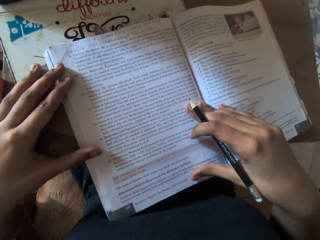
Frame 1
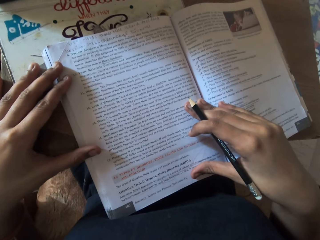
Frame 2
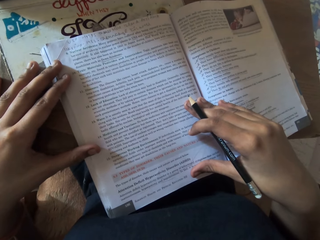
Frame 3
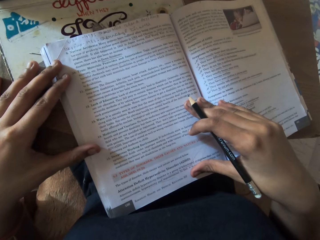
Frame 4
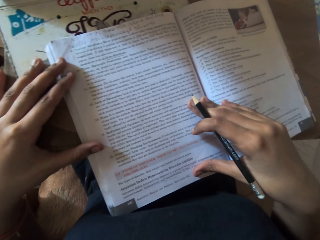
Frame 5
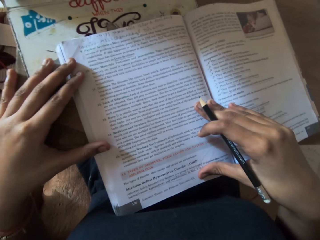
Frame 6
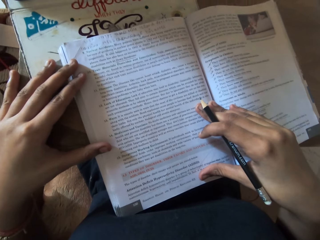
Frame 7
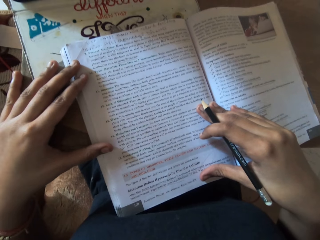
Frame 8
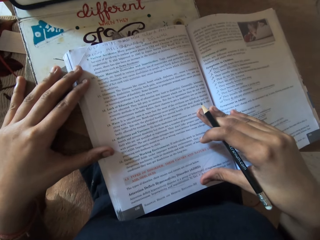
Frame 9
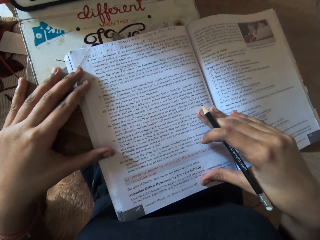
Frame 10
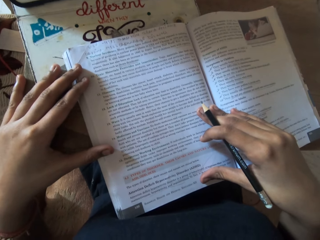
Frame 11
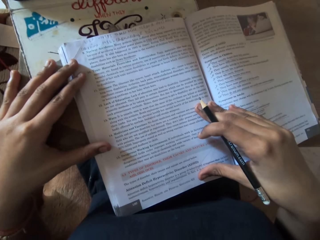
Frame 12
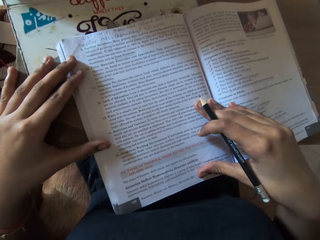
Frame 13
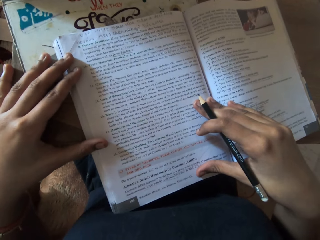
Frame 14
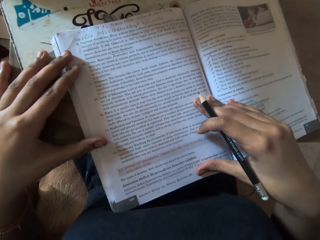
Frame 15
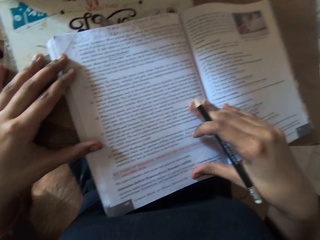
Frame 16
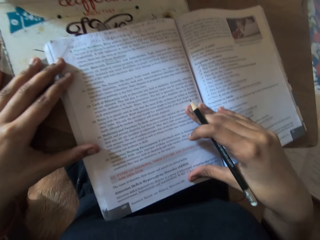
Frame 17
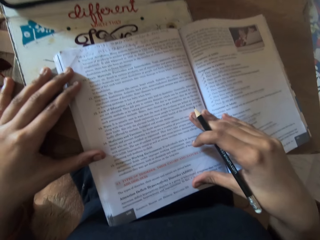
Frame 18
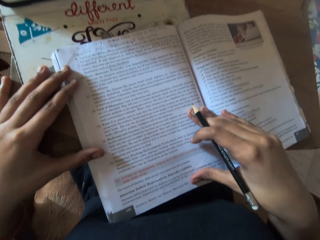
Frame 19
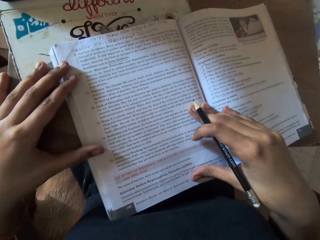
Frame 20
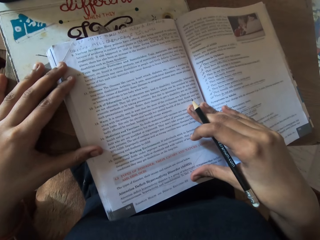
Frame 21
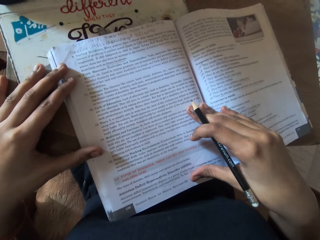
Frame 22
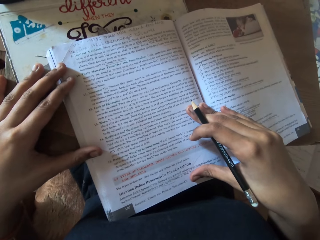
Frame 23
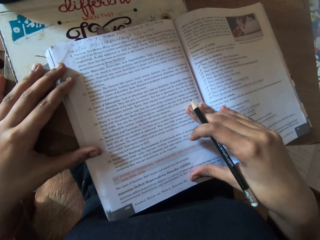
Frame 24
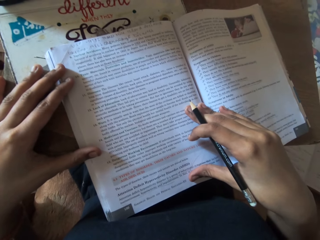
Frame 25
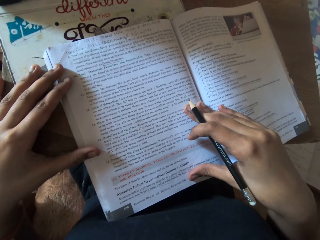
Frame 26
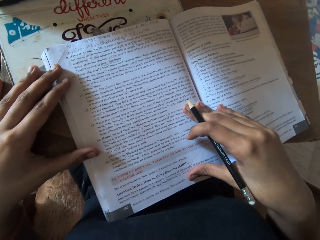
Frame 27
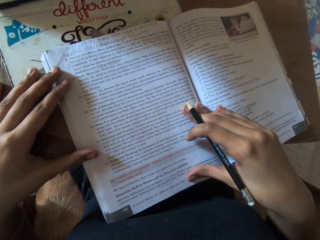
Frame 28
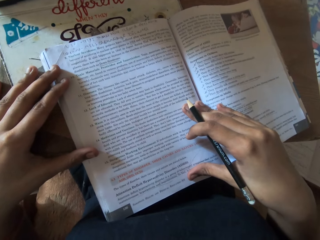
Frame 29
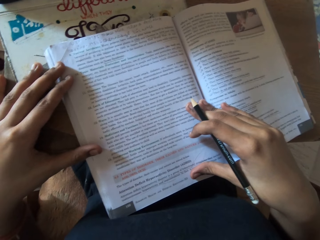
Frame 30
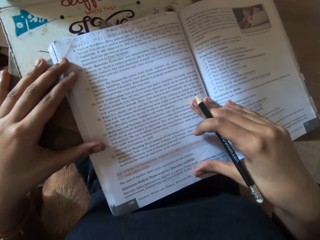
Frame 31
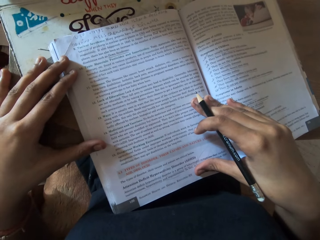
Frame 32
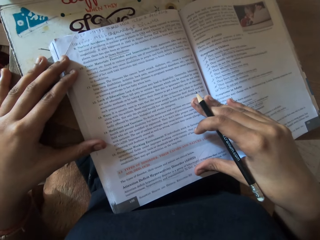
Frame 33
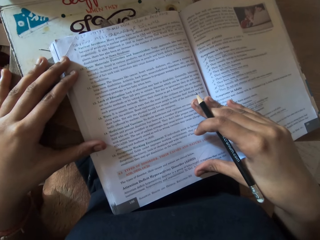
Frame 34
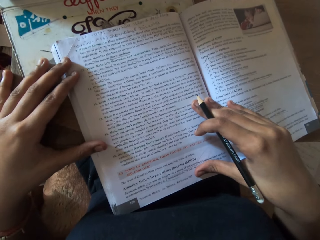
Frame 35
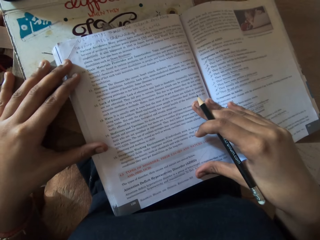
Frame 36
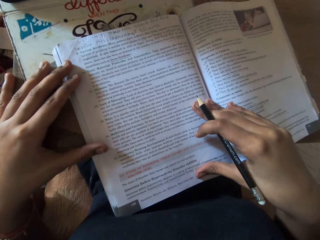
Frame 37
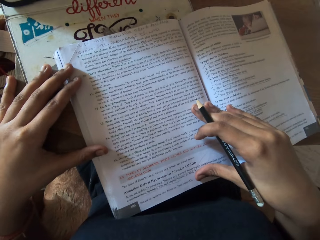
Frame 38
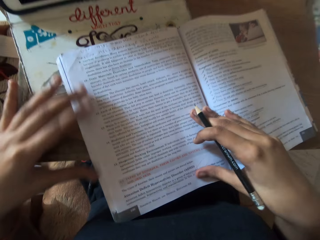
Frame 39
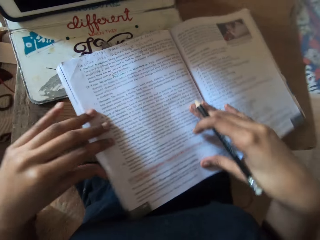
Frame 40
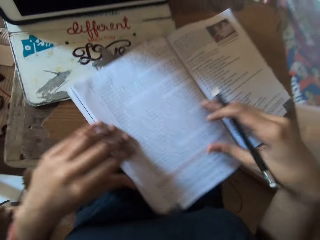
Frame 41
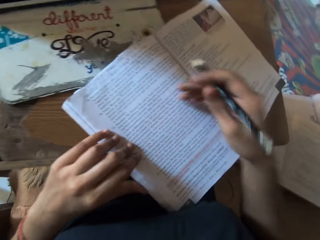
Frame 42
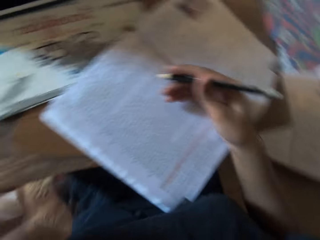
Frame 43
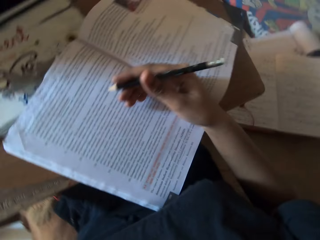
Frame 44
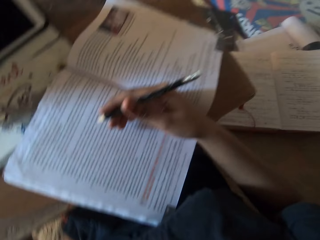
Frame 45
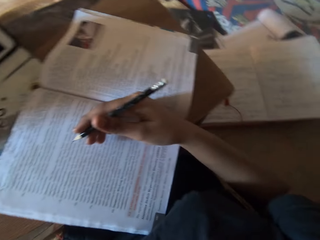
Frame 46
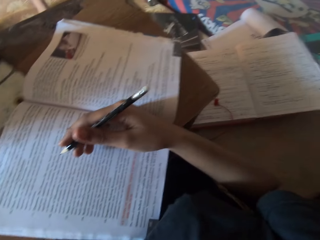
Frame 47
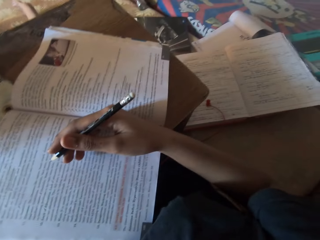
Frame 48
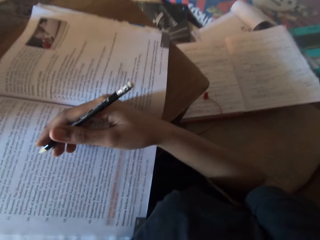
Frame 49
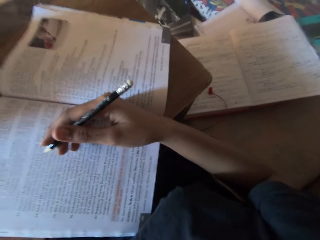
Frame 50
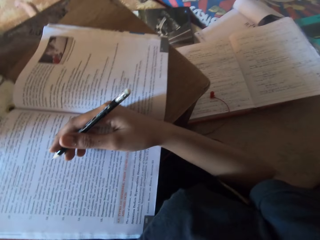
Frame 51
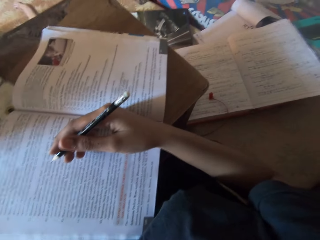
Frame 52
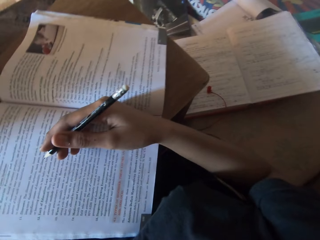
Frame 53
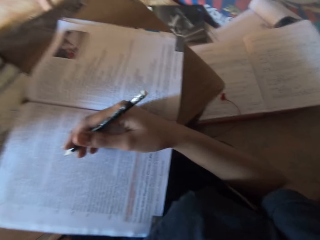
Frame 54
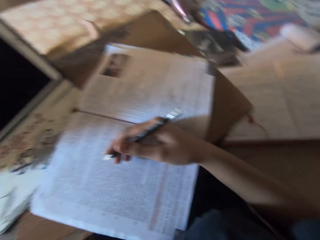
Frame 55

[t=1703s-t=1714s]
The camera wearer adjusts the book on the table with her hands. She removes her left hand from the book.

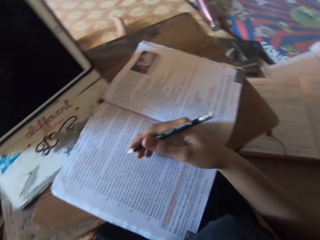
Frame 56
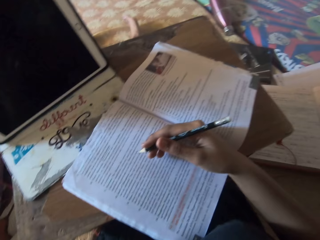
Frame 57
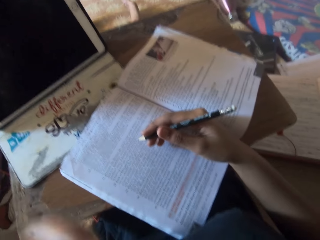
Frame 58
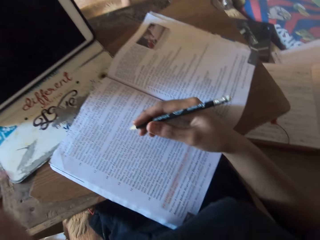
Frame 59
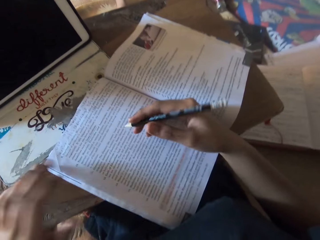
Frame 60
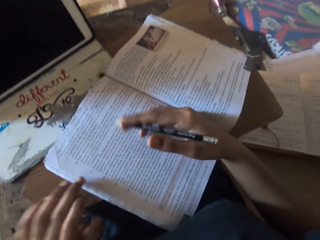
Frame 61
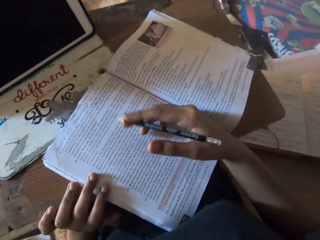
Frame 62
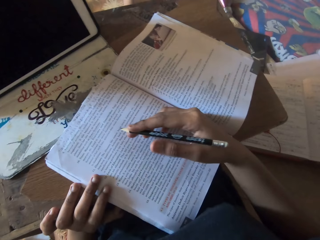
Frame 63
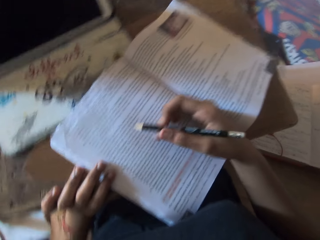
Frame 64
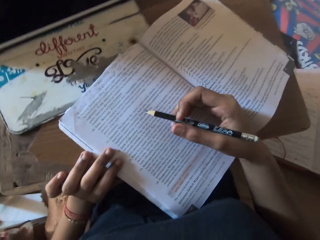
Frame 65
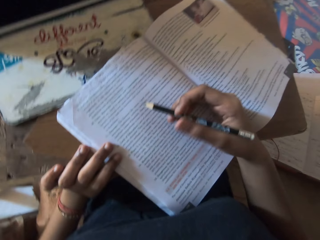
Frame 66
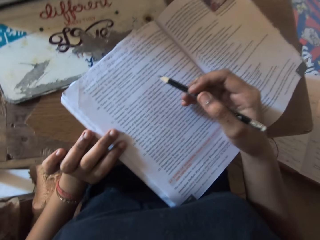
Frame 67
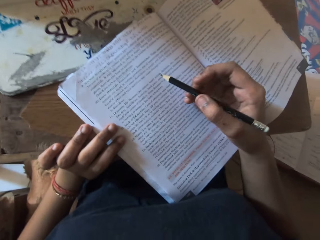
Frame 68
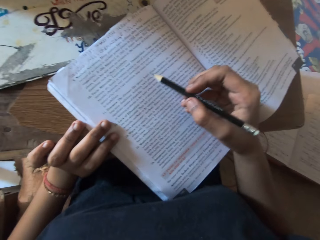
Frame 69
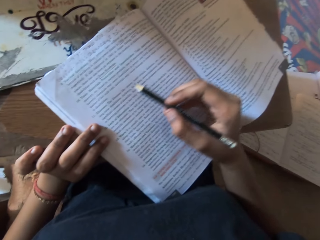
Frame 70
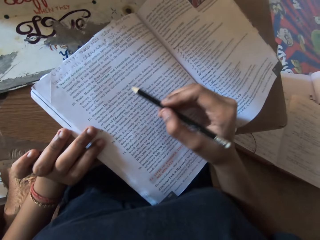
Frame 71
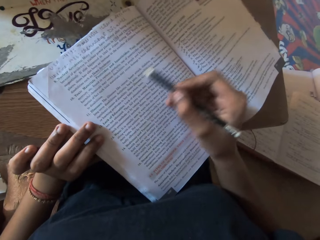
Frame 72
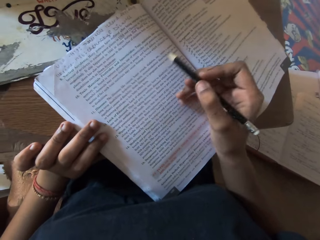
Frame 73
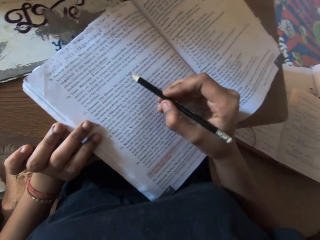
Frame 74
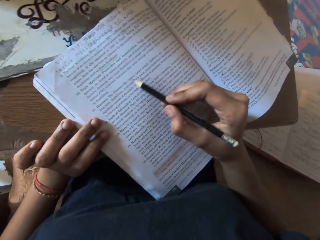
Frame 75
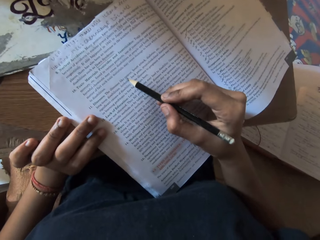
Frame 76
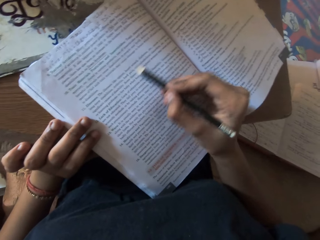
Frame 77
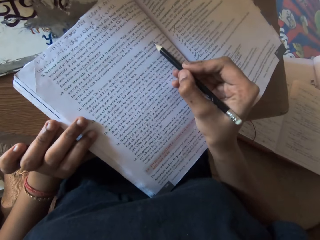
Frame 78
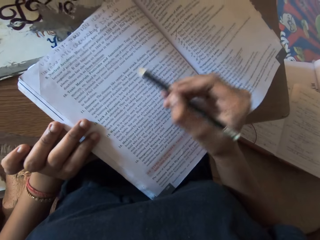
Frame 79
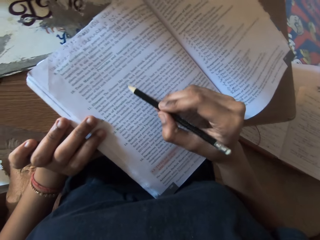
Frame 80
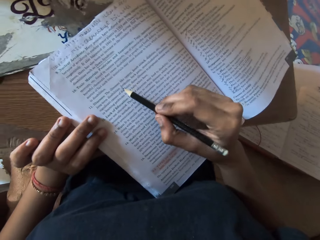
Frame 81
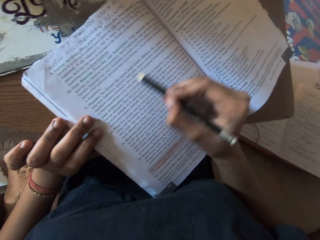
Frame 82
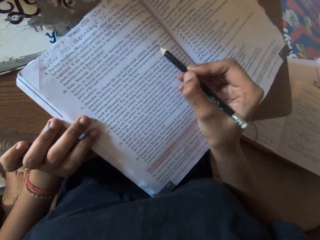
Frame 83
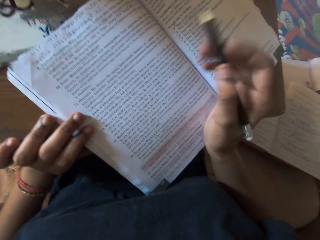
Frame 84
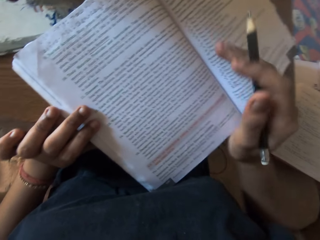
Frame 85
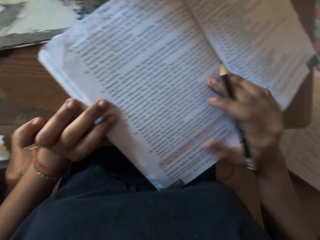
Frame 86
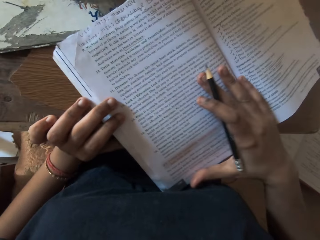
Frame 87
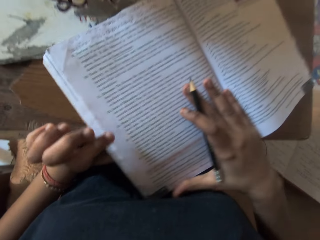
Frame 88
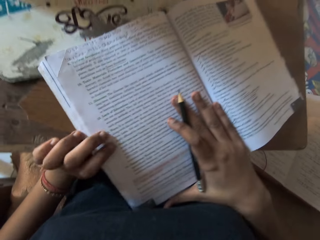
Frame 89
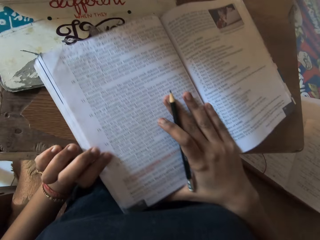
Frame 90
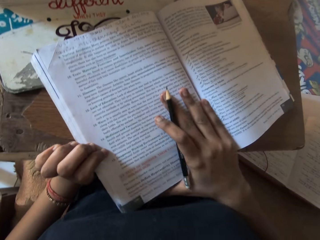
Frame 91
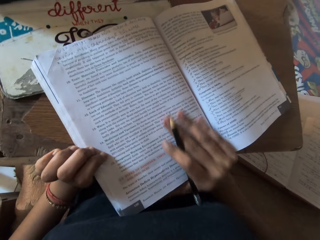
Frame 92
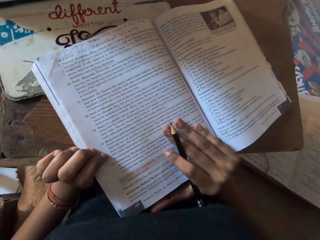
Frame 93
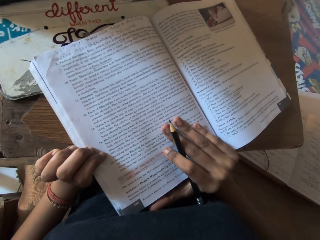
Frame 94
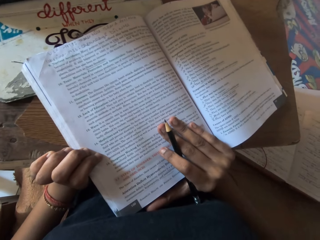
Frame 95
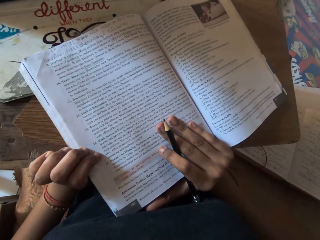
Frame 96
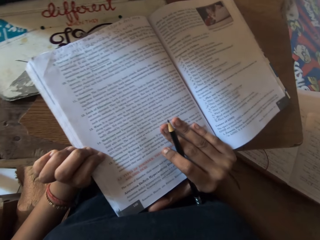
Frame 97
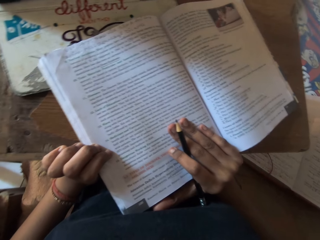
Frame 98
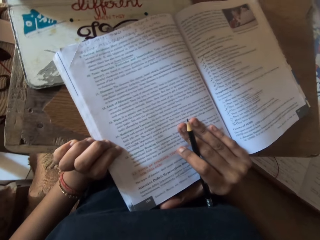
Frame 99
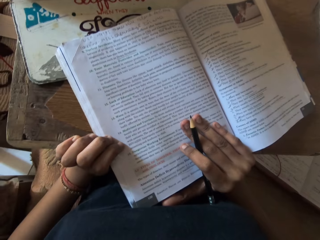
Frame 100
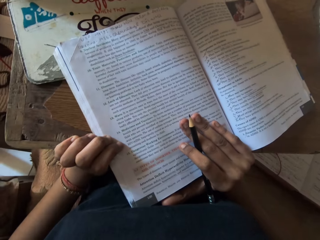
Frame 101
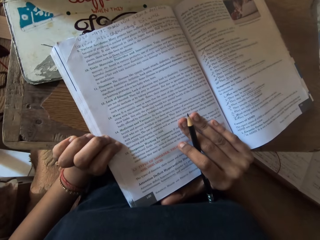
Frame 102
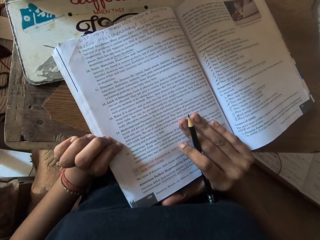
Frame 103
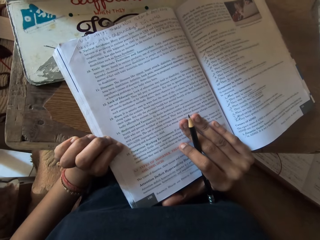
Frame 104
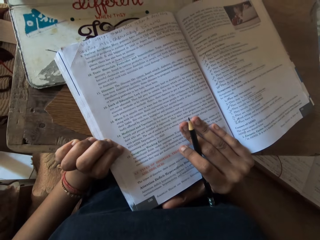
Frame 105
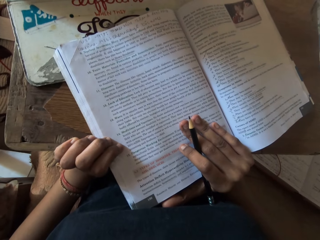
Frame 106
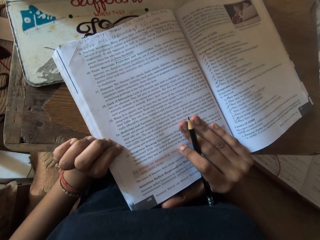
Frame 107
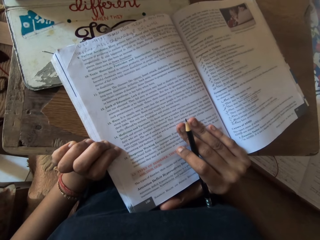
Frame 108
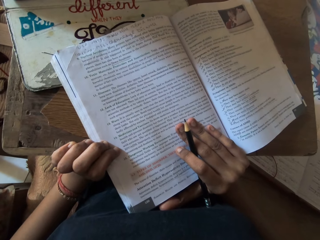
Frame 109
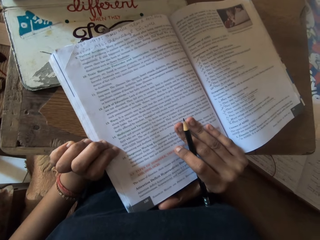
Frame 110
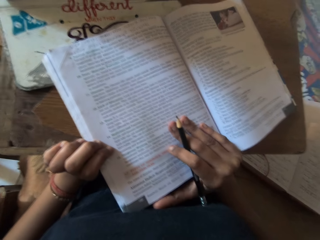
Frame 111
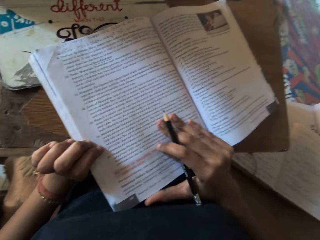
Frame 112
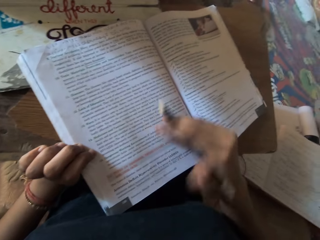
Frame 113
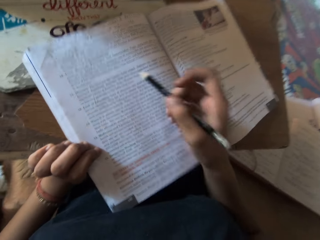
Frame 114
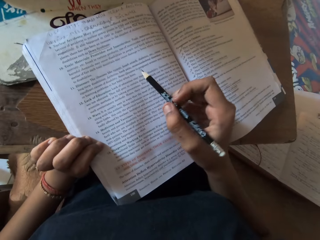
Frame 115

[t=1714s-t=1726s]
The camera wearer places her left hand on the book. She outlines on the book with the pencil in her right hand. She moves the book on the table with her right hand.
